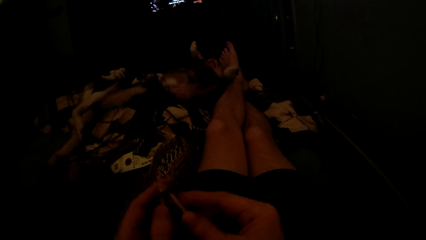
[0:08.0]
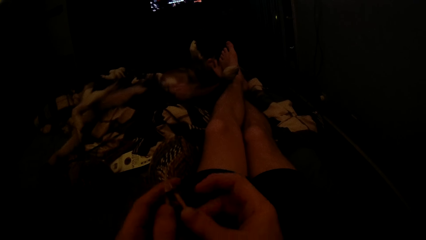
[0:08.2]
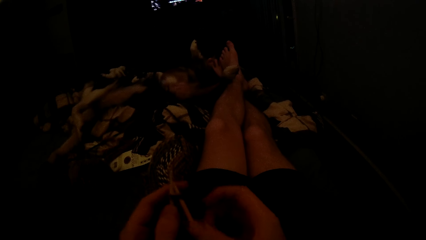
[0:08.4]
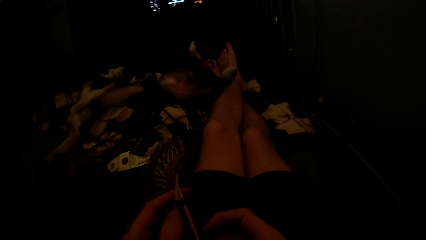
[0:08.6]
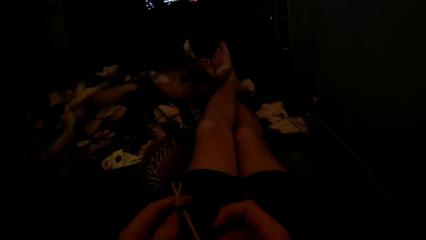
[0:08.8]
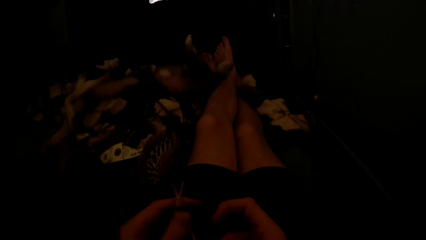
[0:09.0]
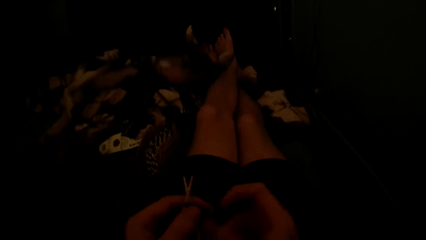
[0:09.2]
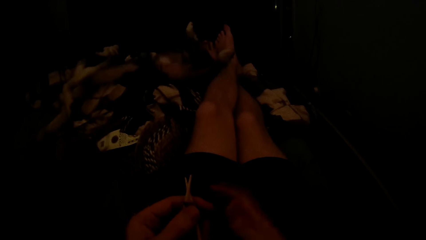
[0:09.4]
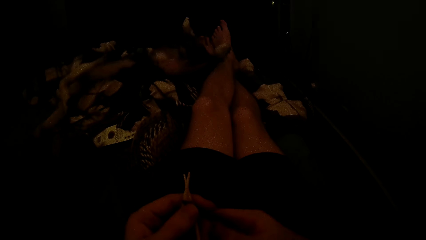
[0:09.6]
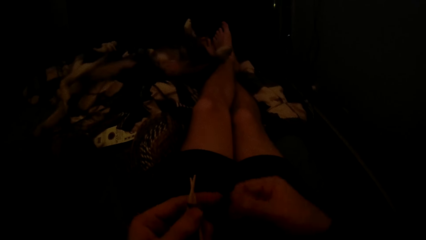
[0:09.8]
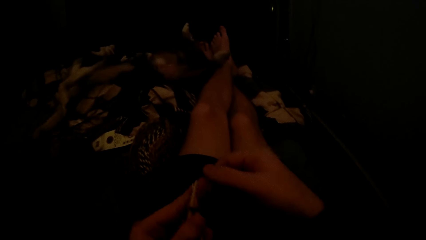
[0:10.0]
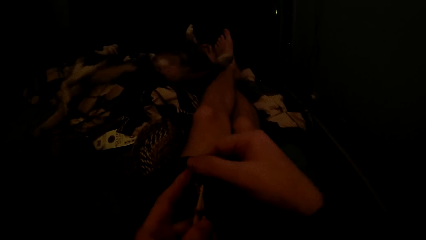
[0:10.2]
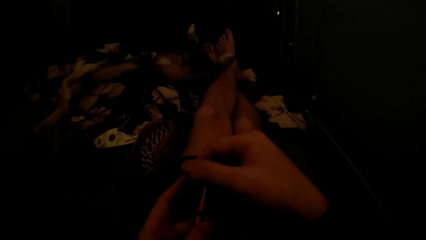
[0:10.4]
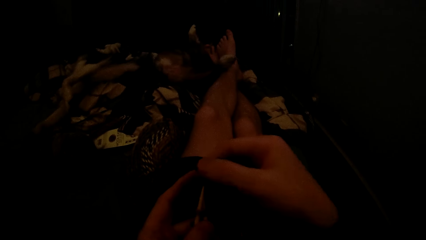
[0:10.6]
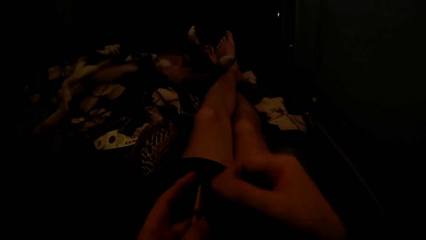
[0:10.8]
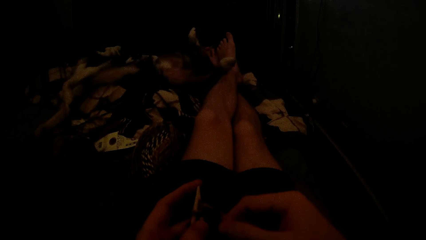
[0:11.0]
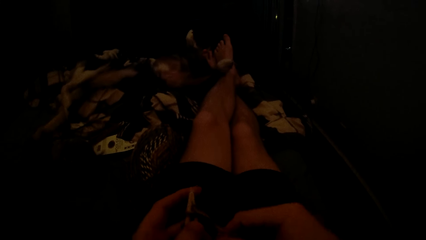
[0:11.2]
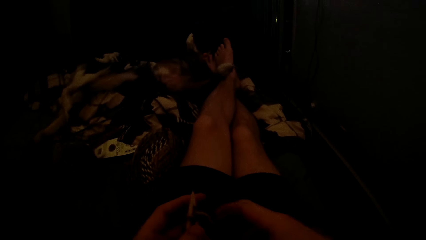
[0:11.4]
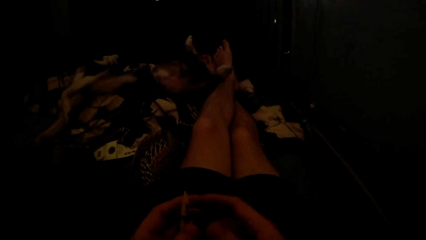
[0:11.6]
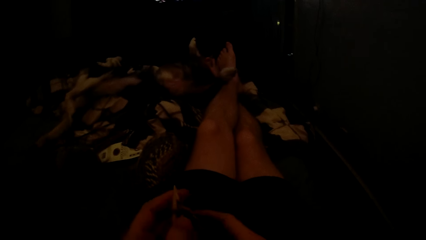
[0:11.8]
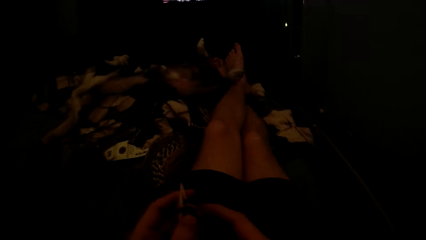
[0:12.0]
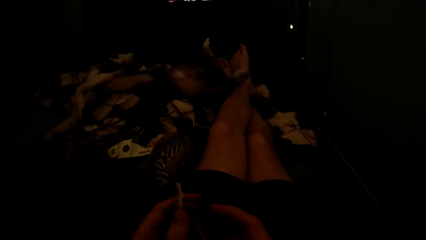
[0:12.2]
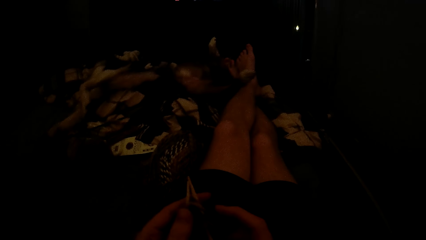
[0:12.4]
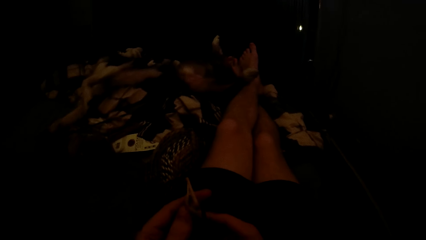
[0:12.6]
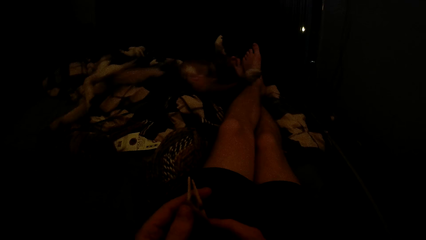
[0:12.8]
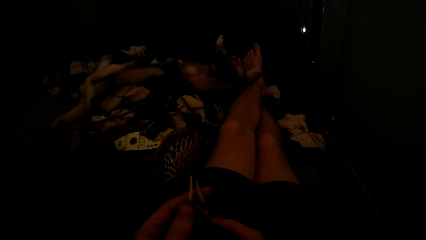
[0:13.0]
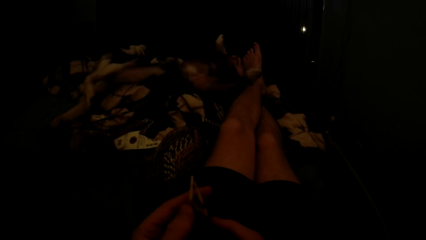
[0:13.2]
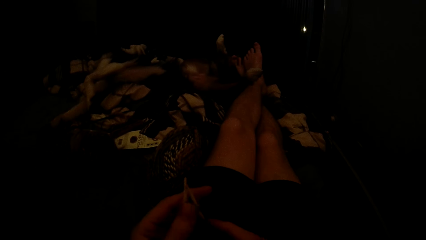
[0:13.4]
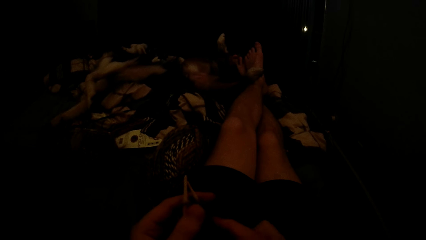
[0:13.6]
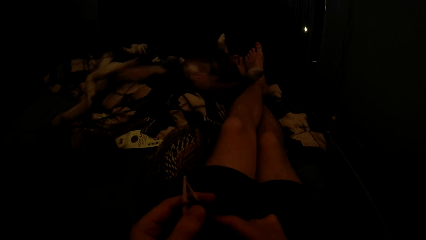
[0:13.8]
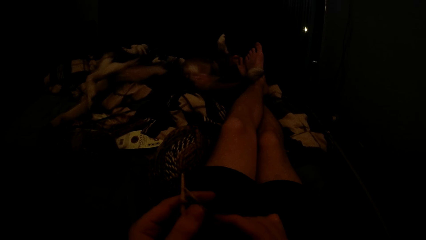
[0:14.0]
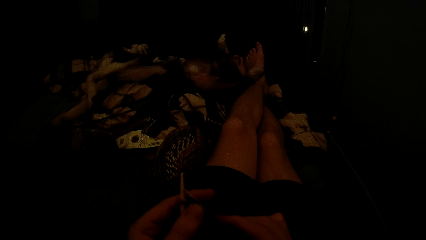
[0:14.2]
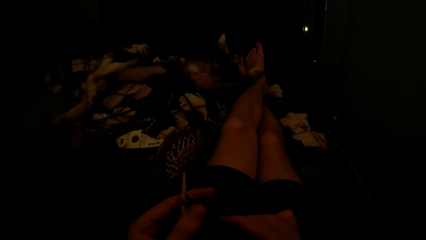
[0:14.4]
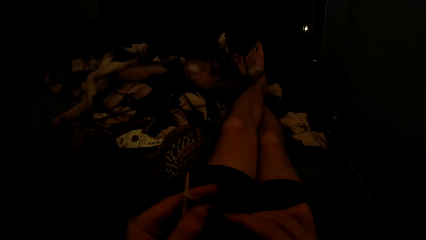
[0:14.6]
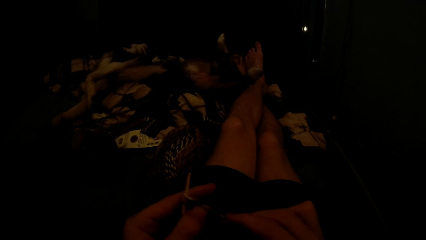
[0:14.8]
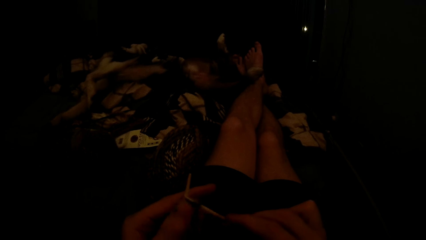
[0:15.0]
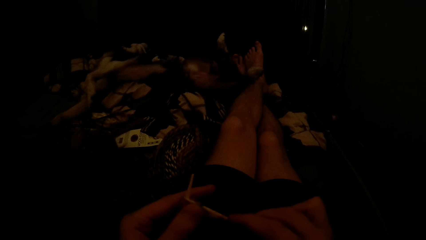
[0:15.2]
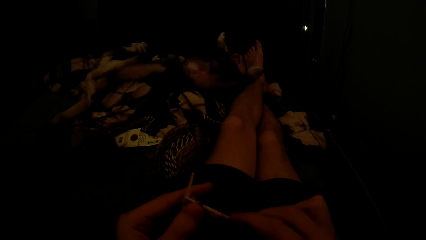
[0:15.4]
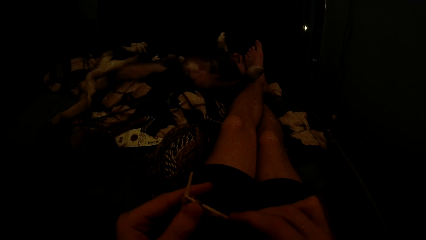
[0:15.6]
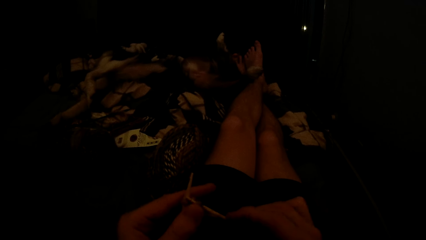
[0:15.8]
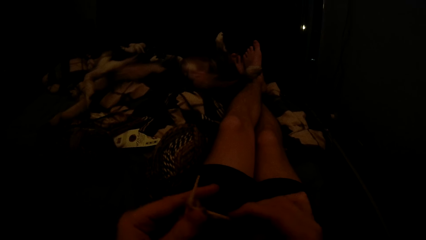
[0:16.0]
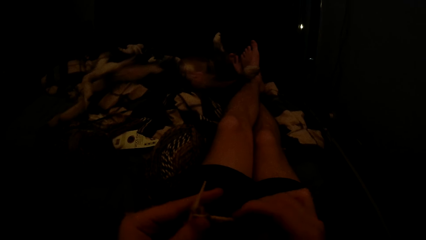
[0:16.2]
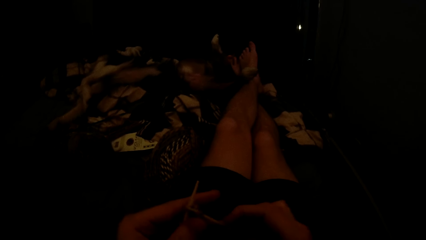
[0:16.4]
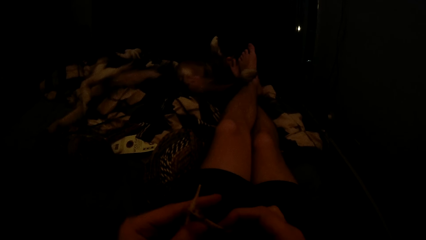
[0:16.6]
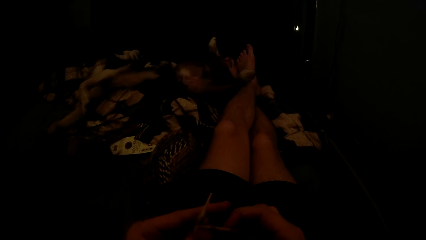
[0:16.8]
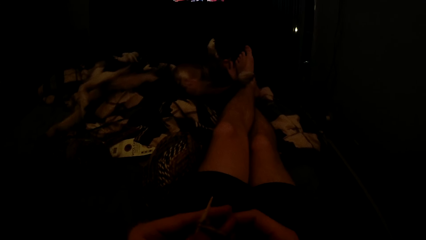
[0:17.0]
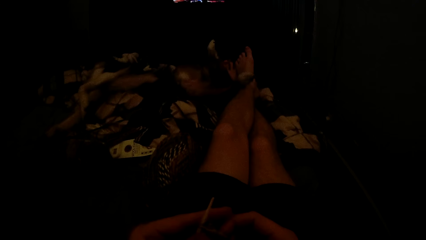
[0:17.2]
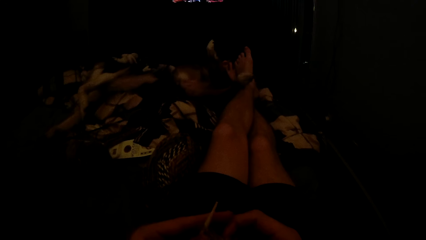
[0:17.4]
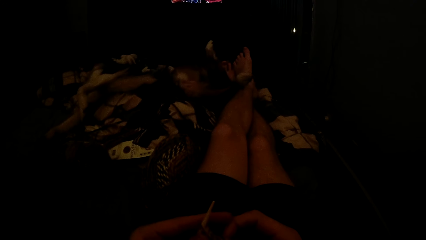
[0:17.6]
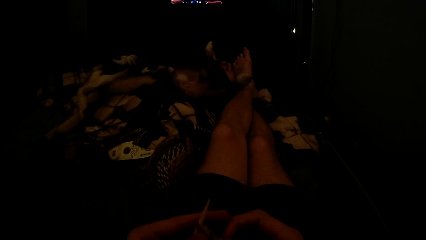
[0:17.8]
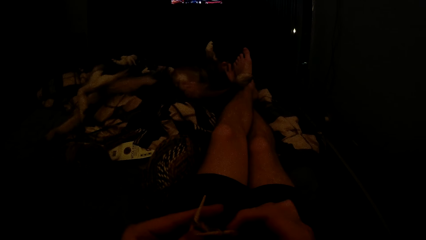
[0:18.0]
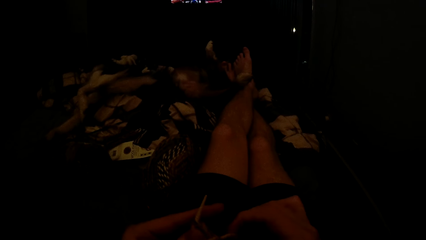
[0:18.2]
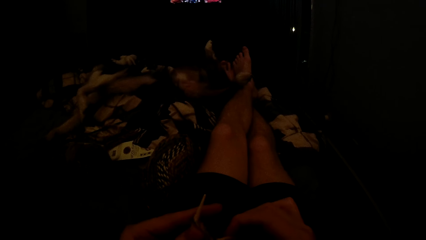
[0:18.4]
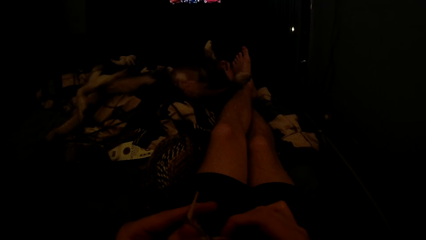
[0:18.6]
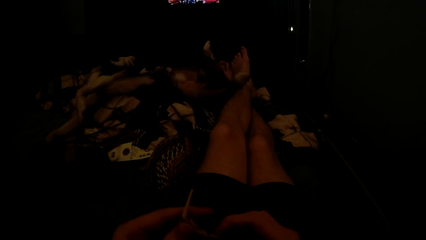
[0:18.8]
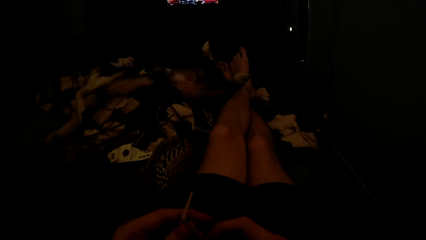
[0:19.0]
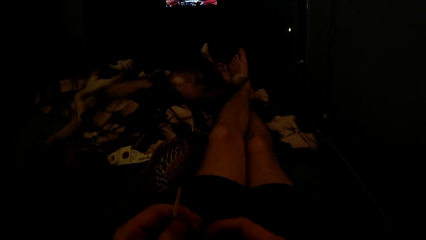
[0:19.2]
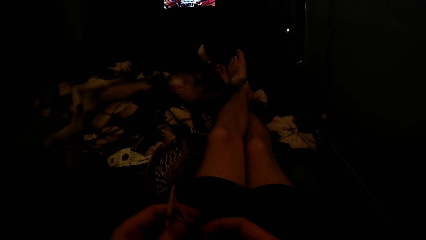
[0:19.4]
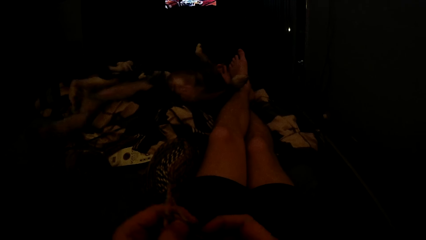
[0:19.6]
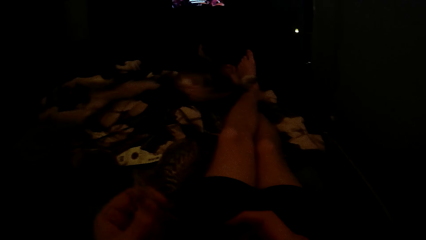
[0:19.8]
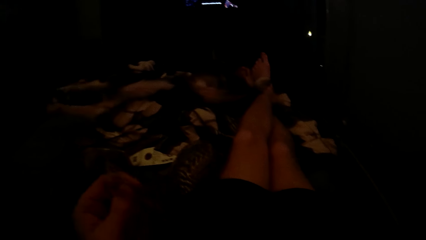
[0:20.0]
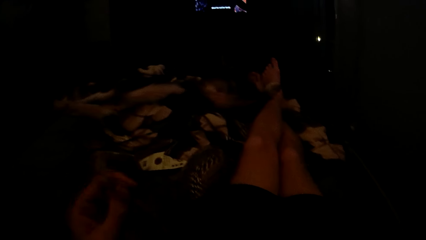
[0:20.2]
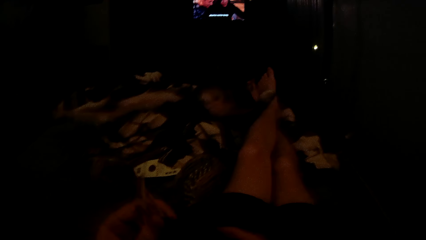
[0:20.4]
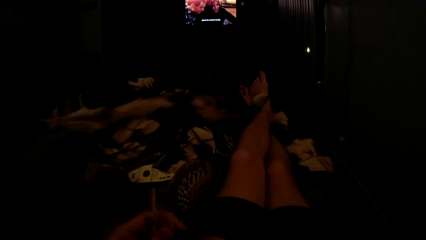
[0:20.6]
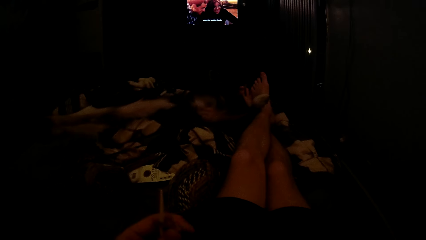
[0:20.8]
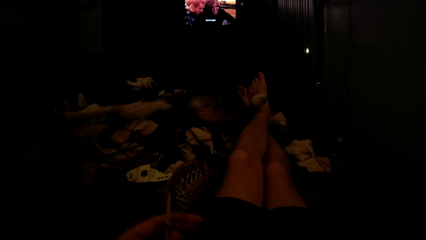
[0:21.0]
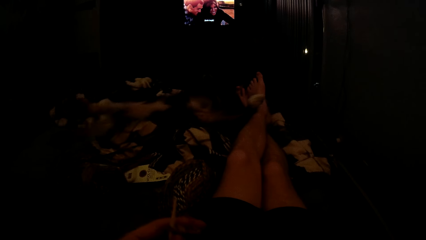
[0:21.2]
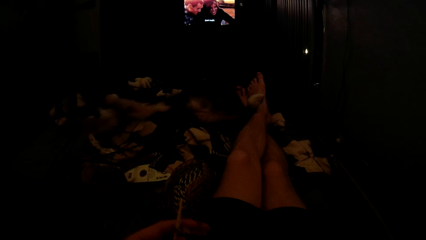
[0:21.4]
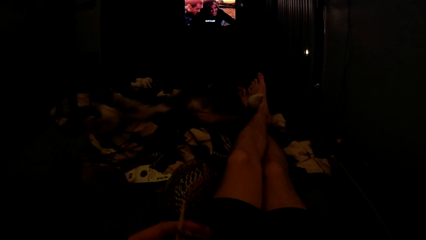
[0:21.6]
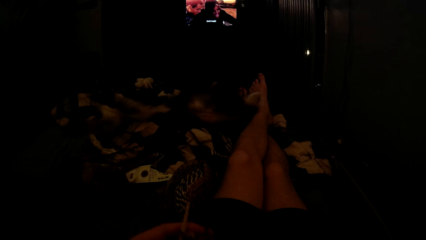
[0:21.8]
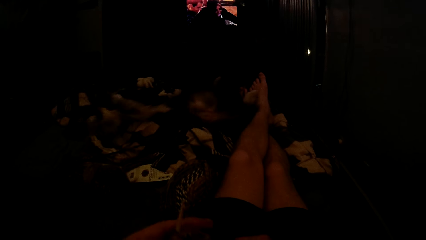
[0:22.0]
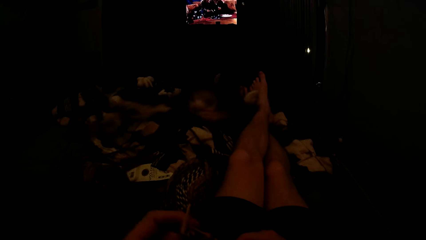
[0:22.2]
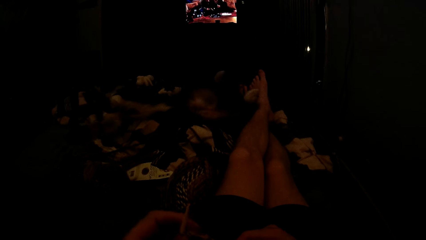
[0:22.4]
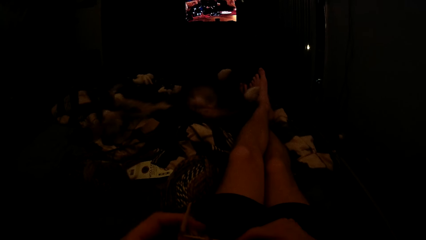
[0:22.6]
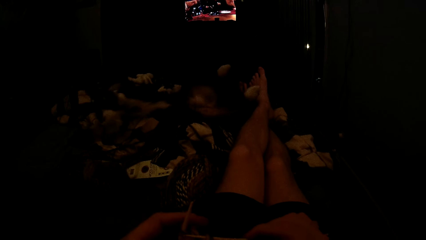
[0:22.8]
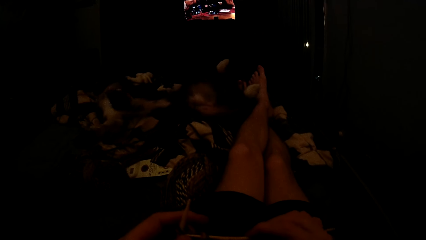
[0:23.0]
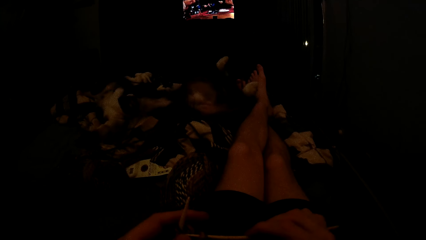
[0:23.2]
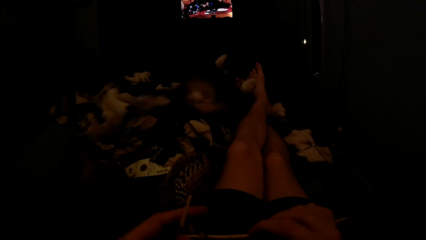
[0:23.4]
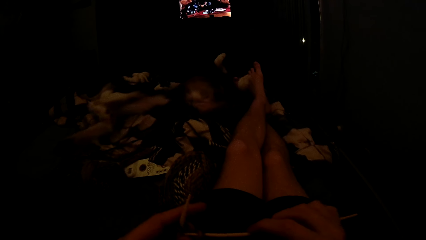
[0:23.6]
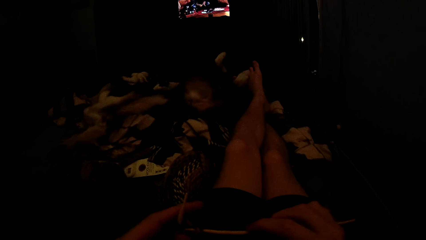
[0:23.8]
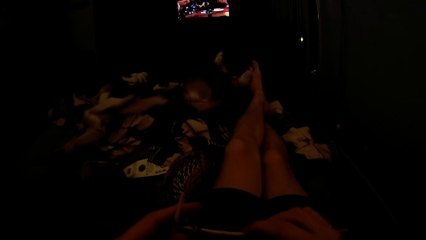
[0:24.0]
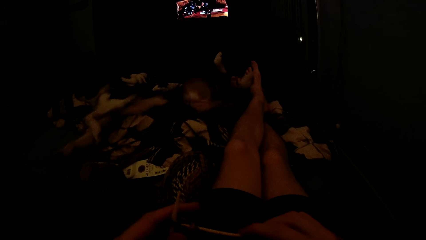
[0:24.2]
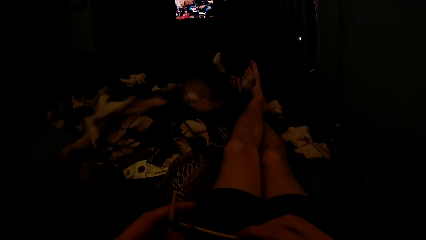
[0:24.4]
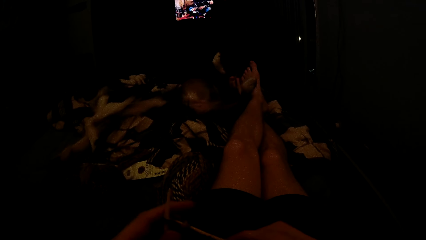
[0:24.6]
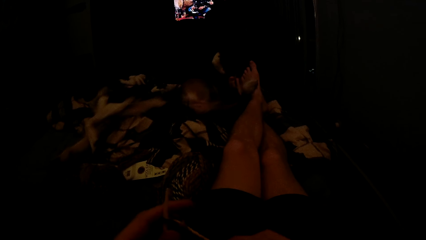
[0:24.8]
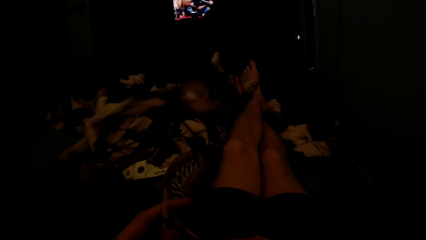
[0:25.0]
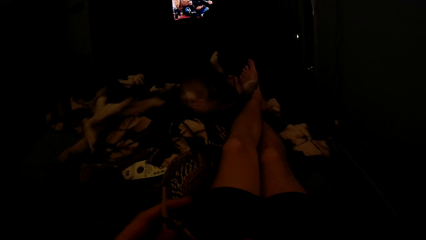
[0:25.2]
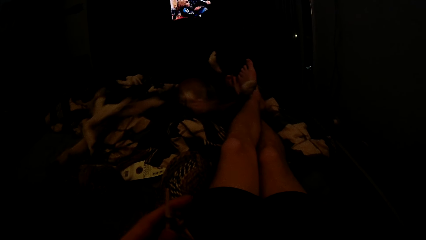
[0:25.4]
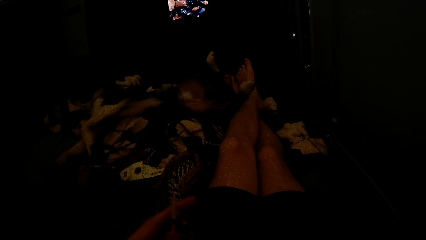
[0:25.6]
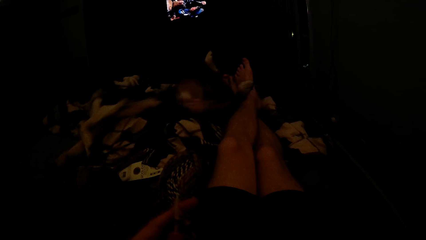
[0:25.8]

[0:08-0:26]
The camera wearer knits the fabric with a crochet hook. A dog stretches on the bed.
